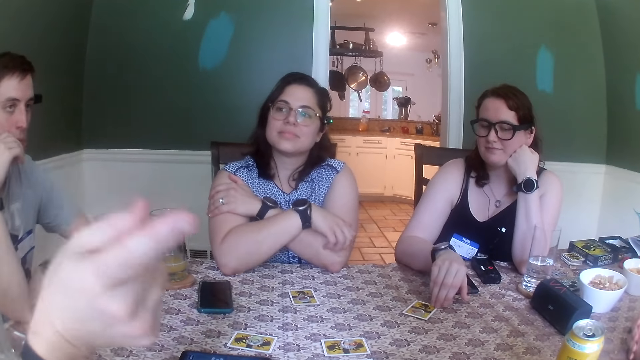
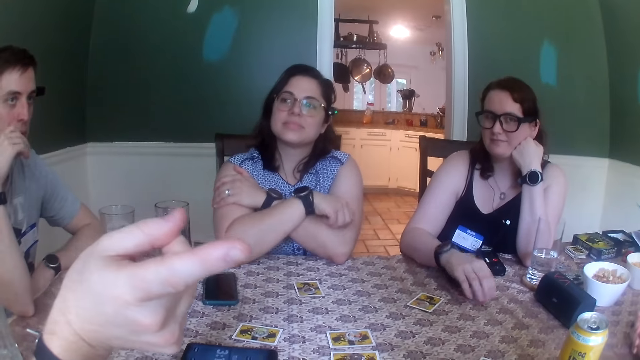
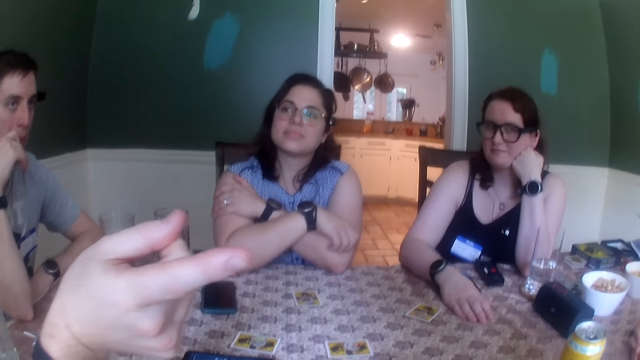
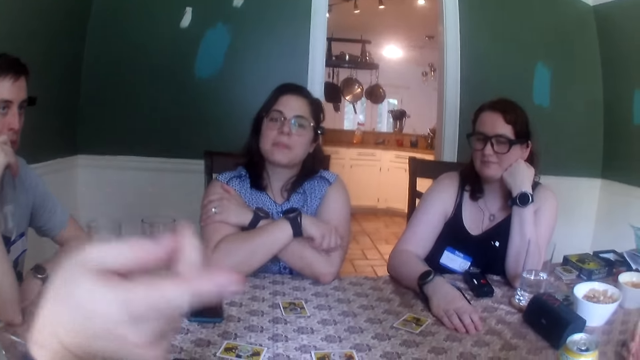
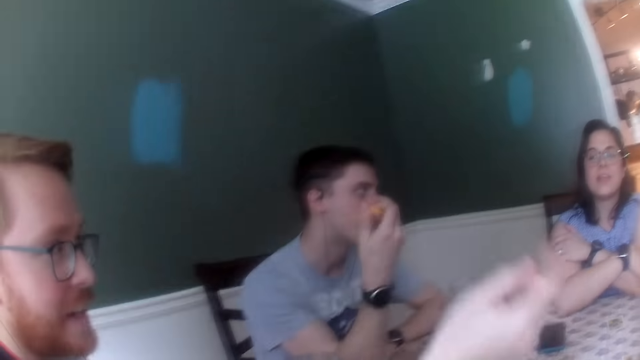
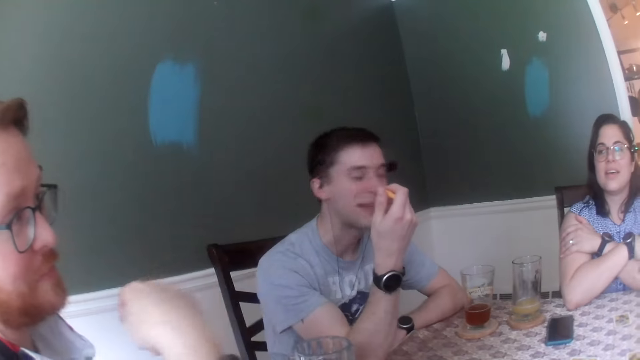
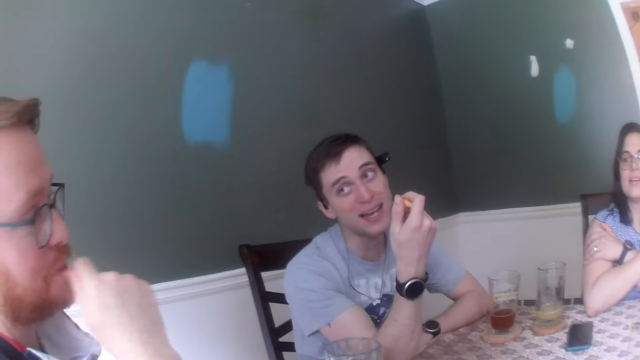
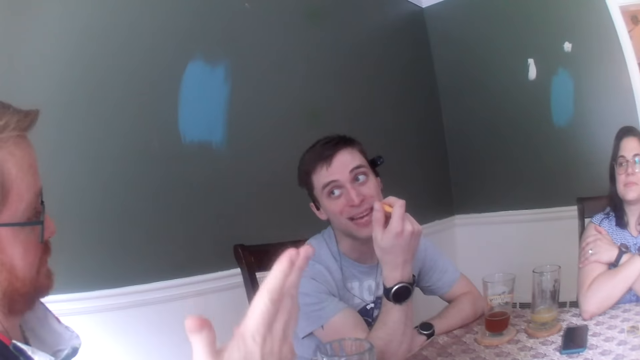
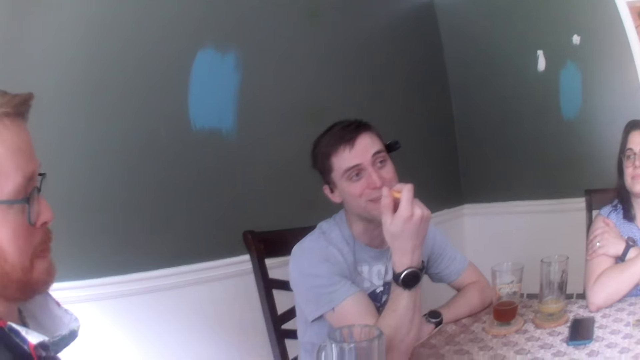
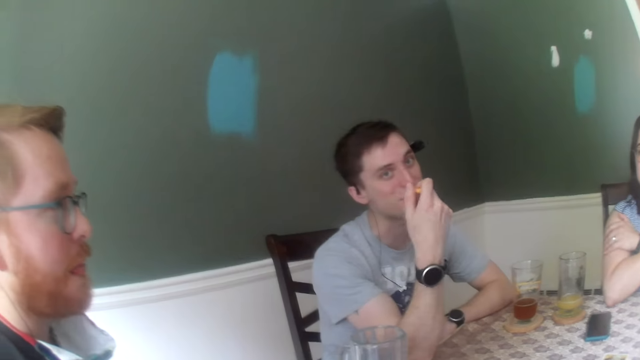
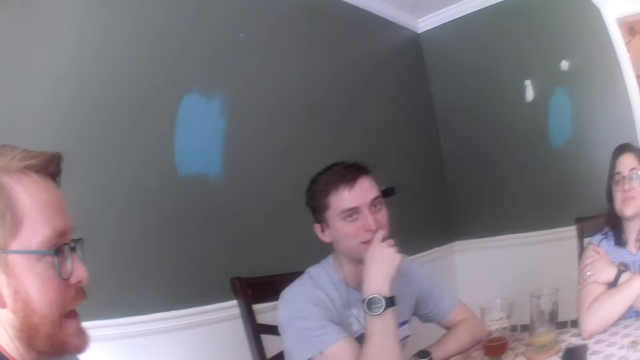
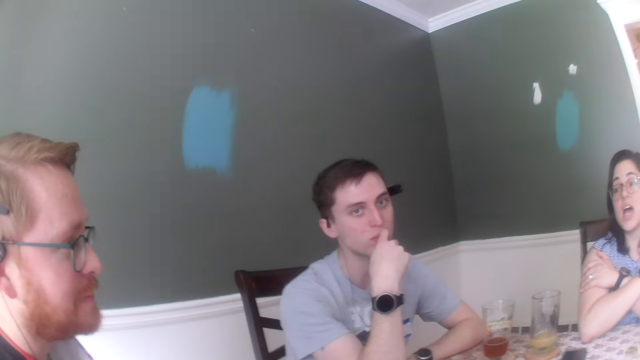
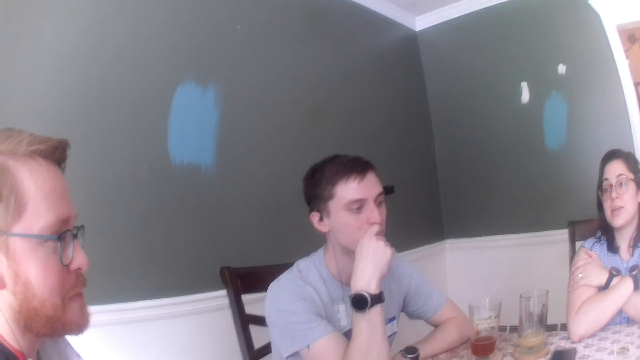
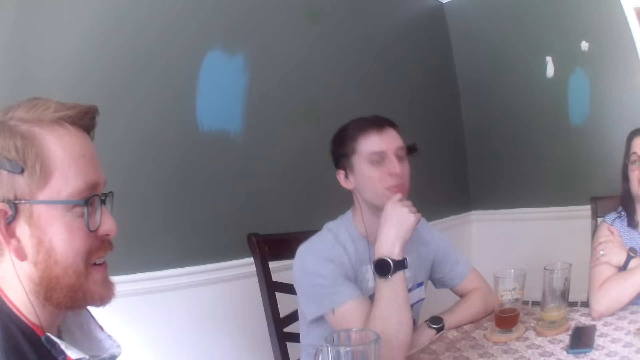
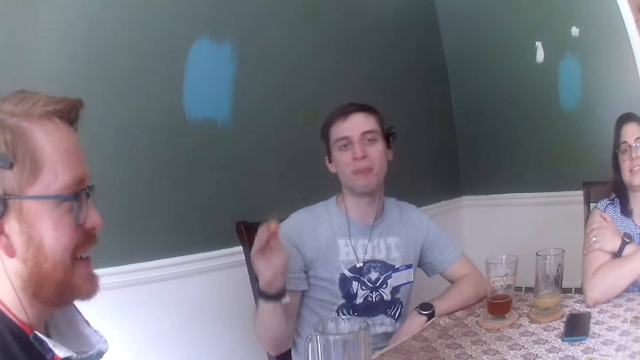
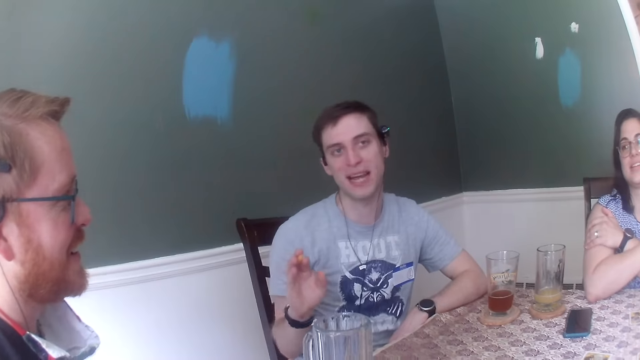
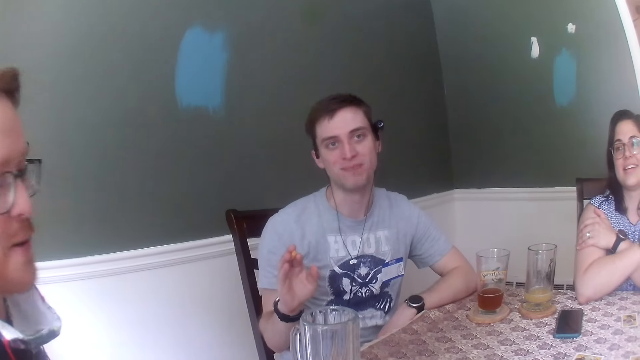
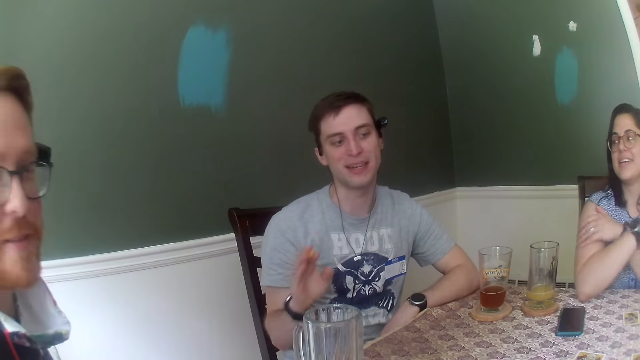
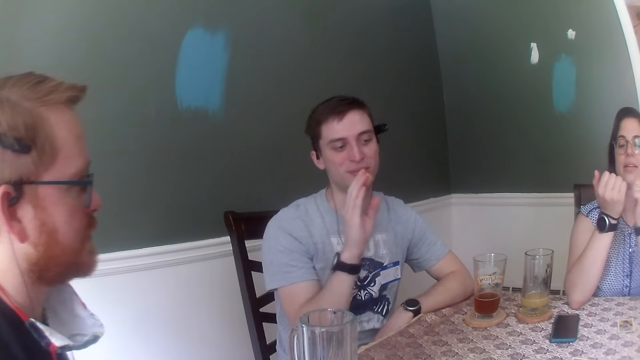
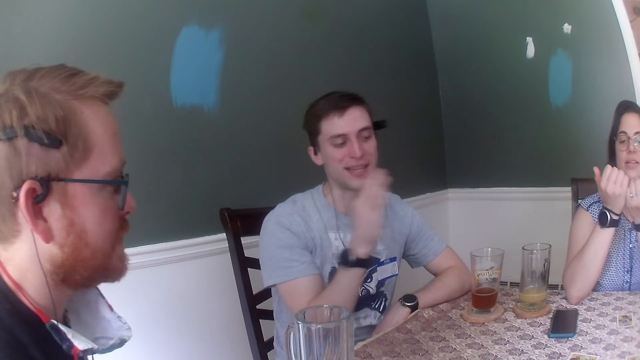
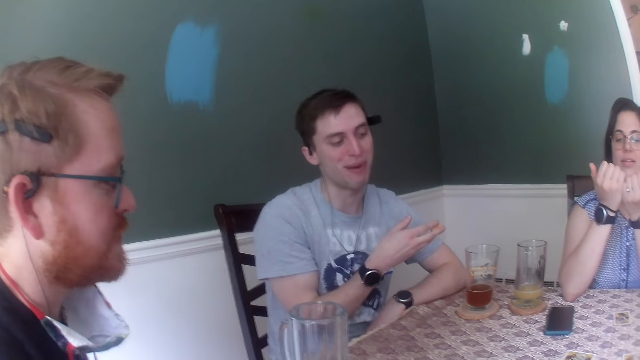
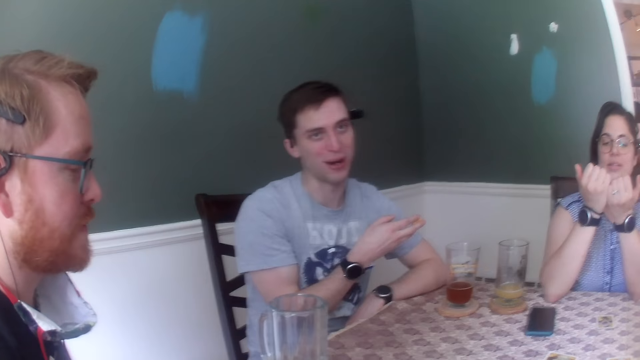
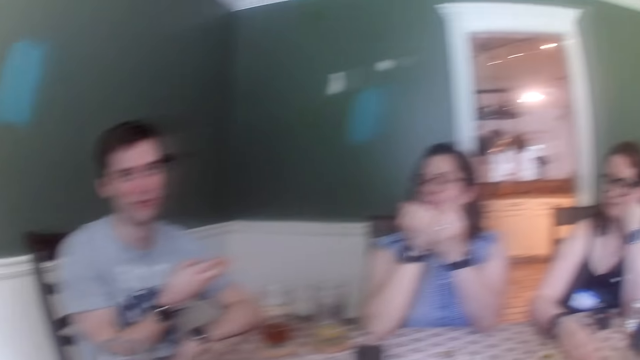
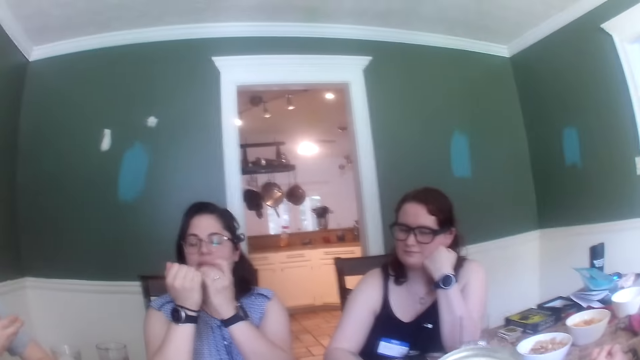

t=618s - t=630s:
The woman moves the card on the table with her right hand. A man speaks. Another woman scratches the hand. The man speaks. Another man points at a woman with his right hand.

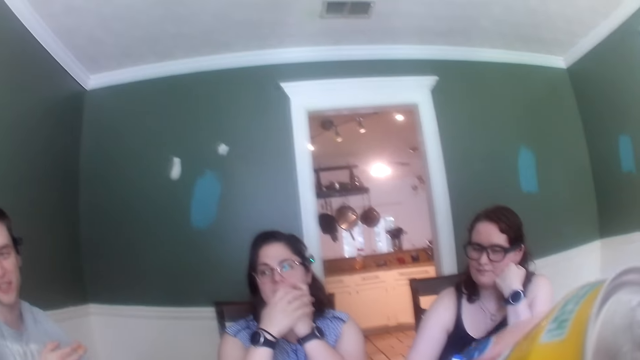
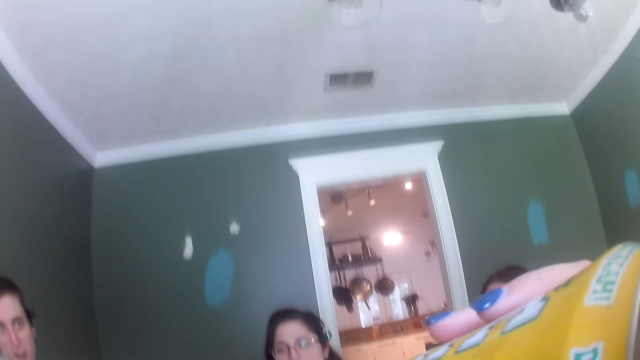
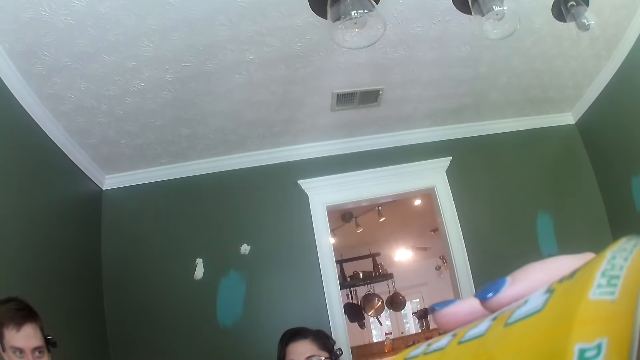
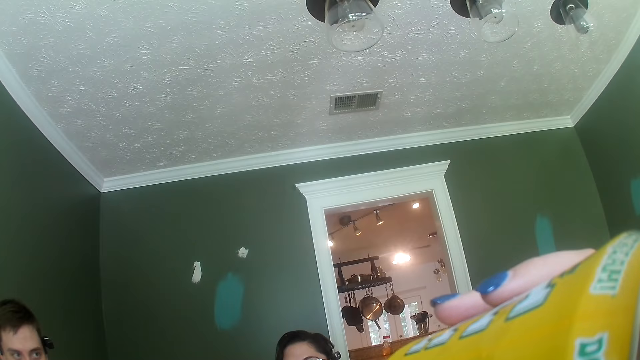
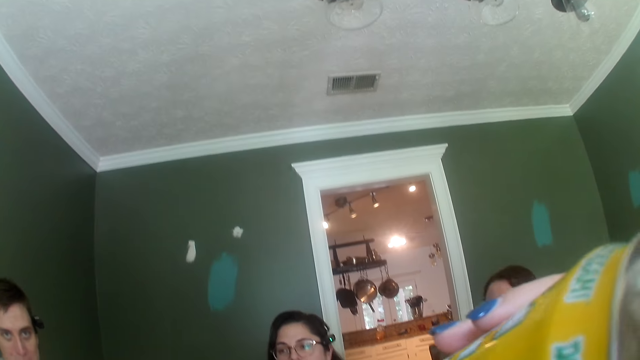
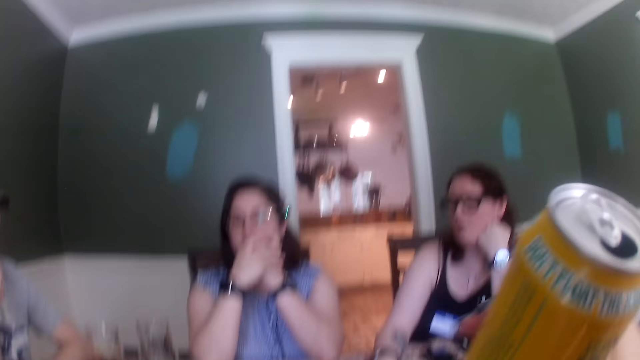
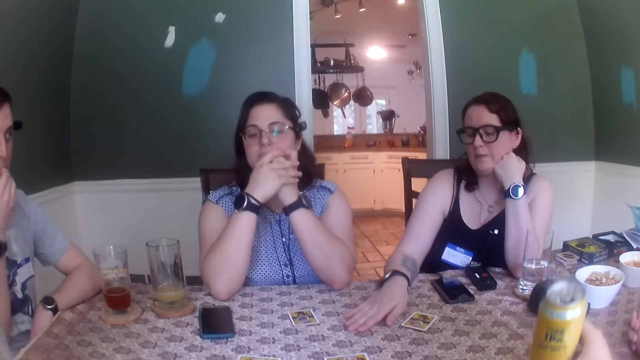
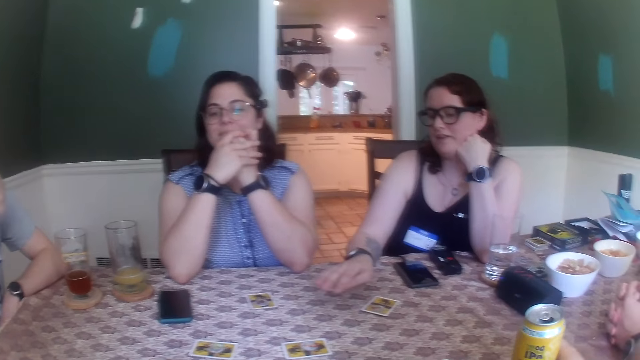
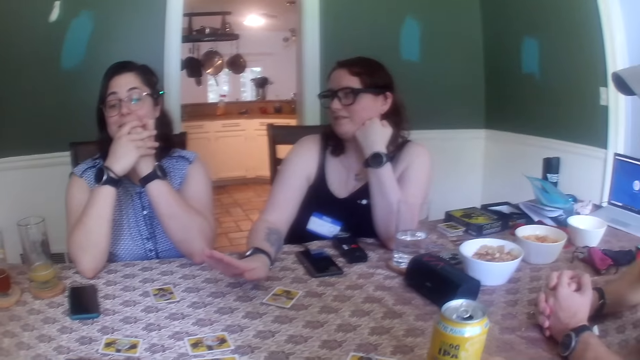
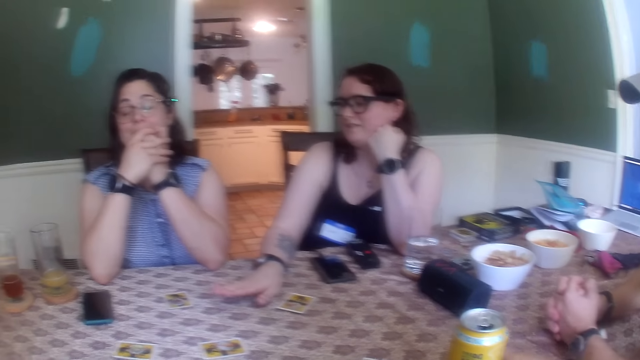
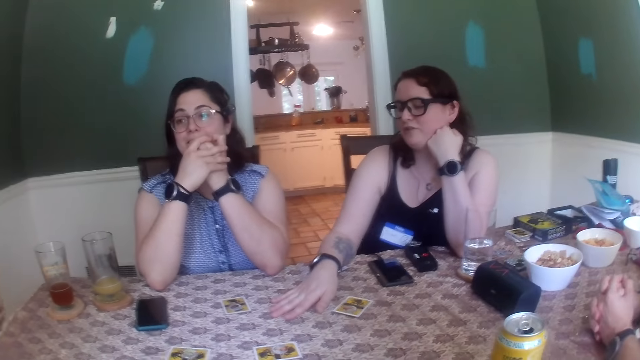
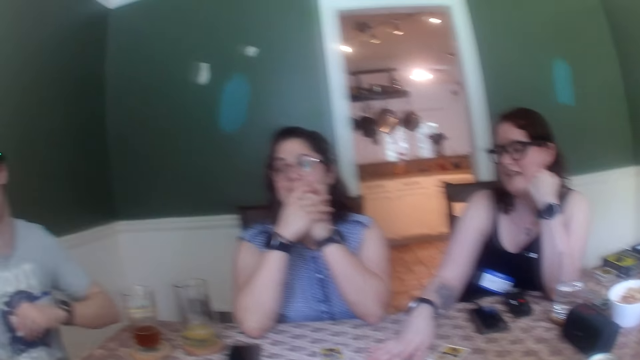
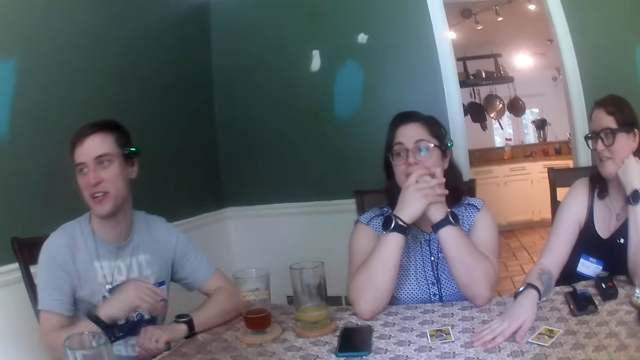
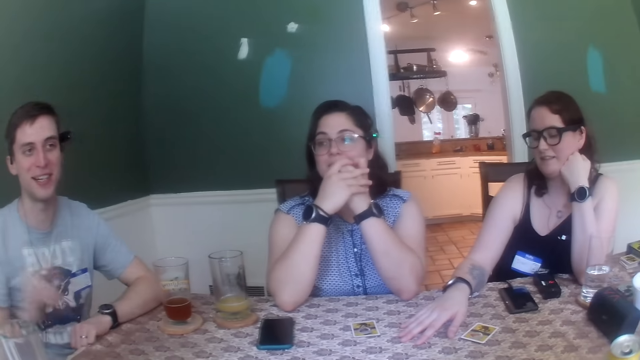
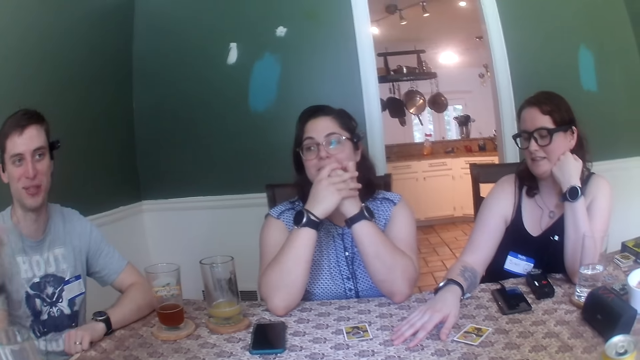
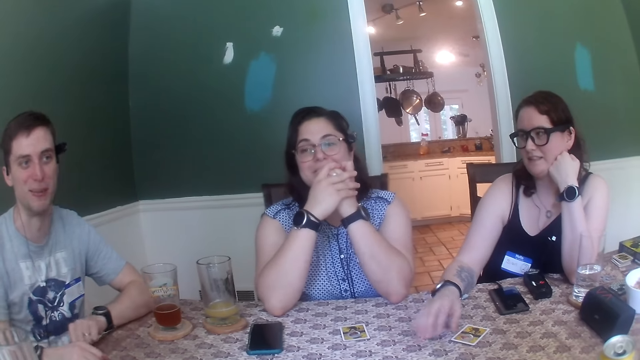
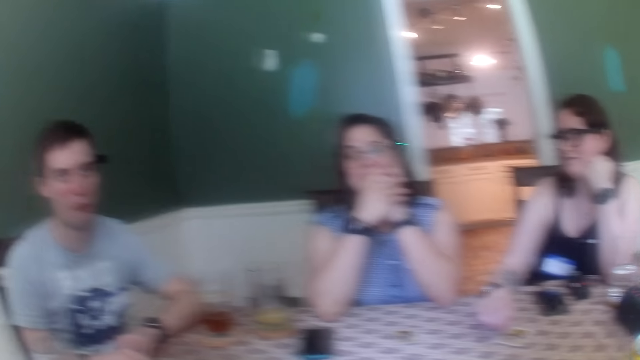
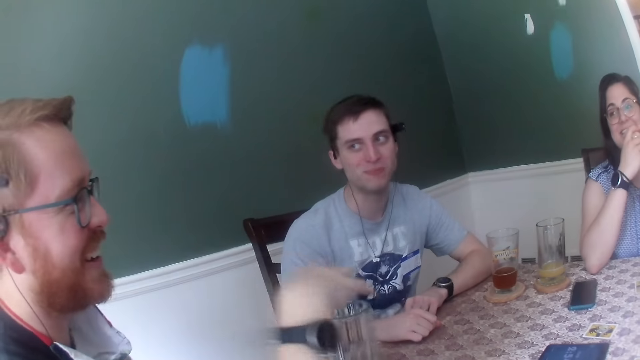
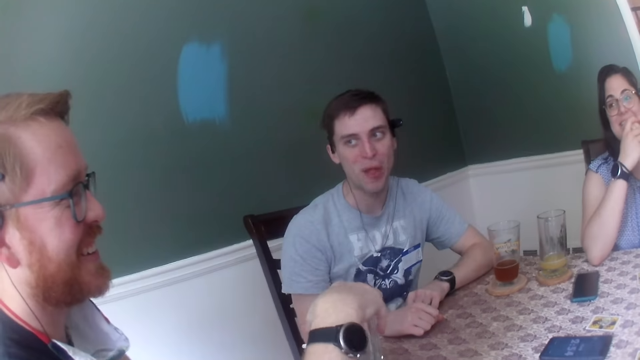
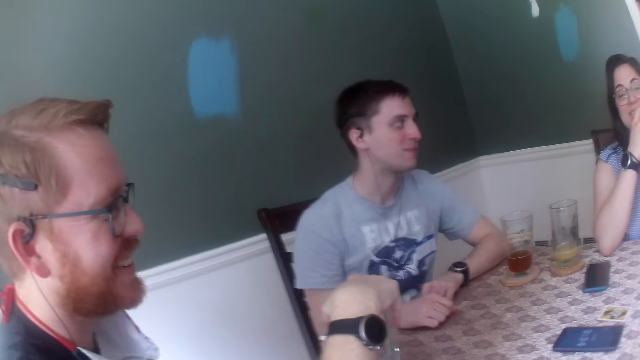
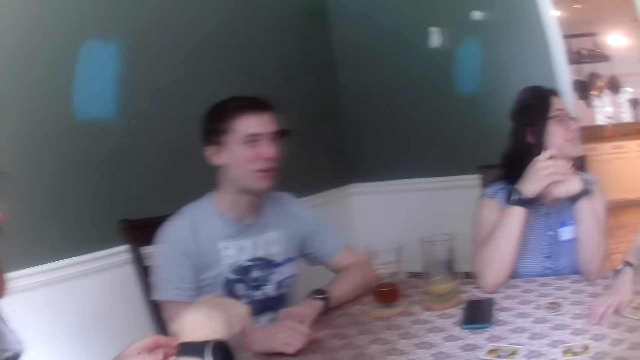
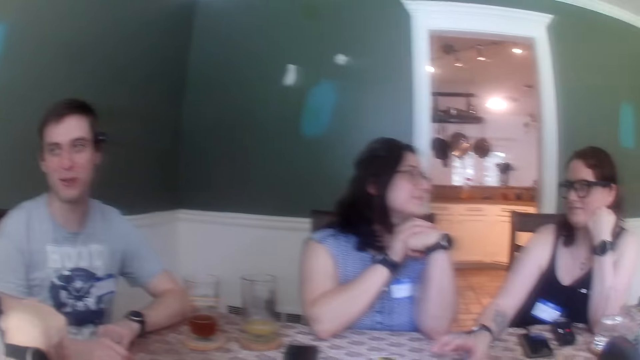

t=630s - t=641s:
A woman looks at the nails. The camera wearer drinks from the can of malt in her right hand. She drops the can of malt in her right hand on the table. Another woman moves a hand. A man speaks. Another man laughs.
